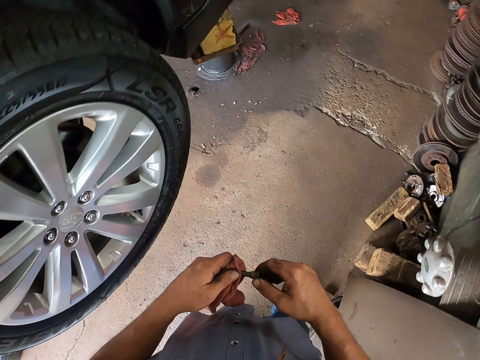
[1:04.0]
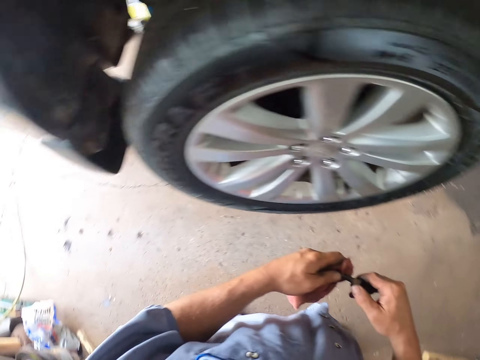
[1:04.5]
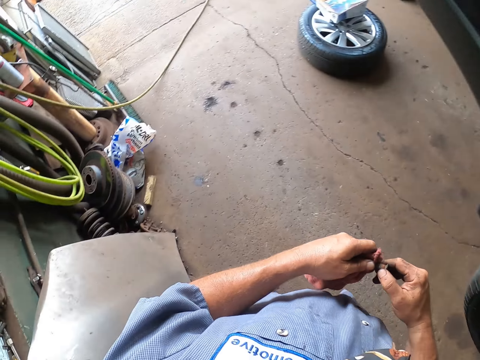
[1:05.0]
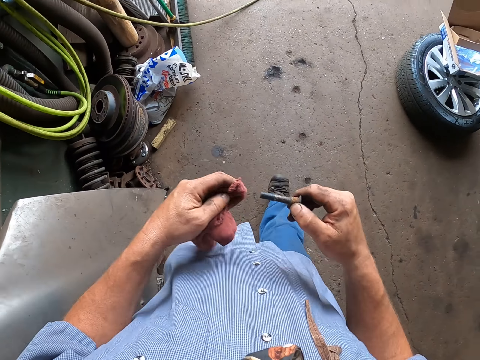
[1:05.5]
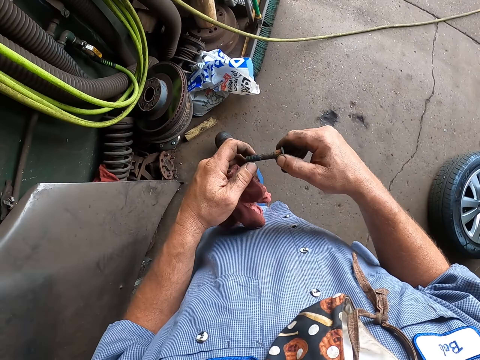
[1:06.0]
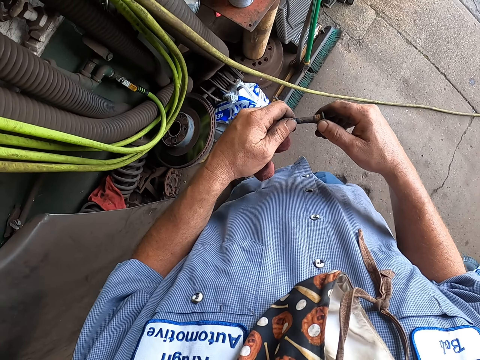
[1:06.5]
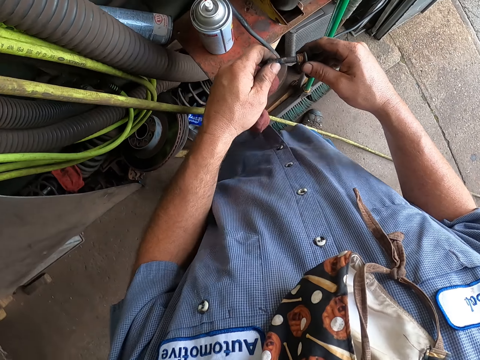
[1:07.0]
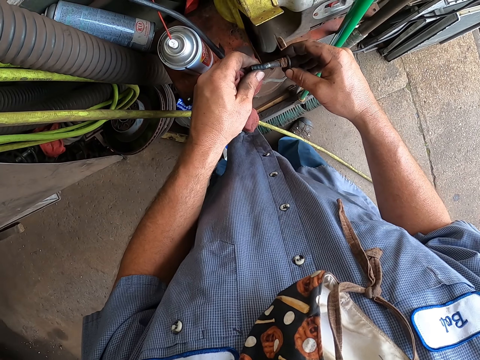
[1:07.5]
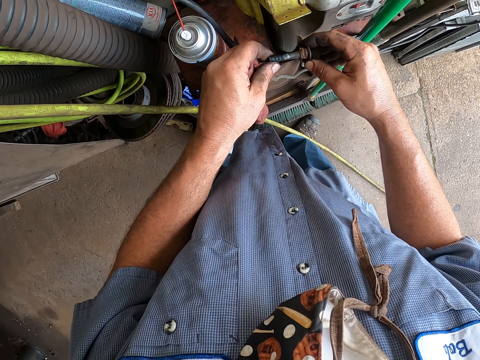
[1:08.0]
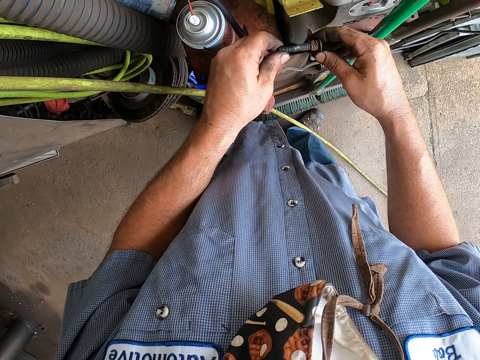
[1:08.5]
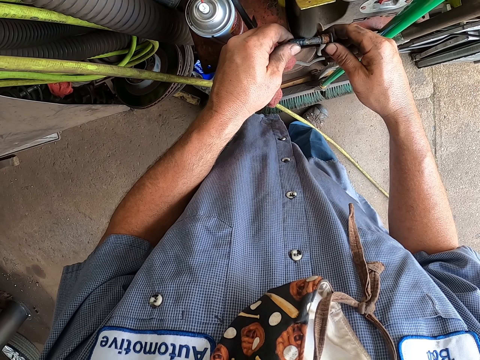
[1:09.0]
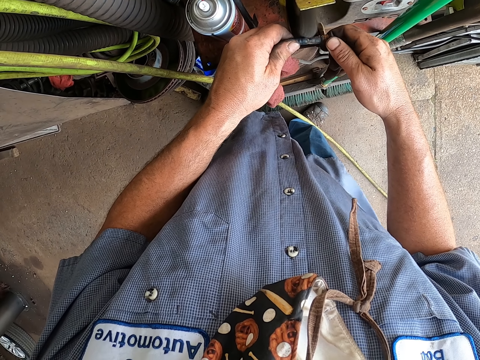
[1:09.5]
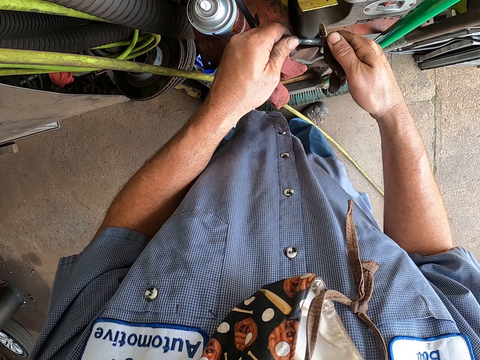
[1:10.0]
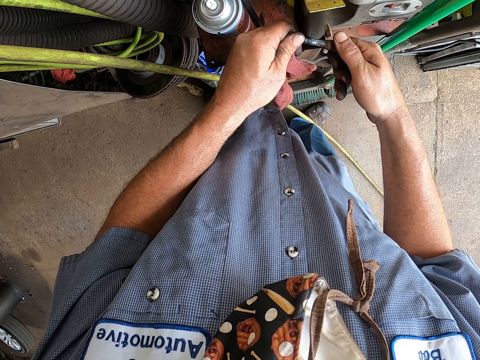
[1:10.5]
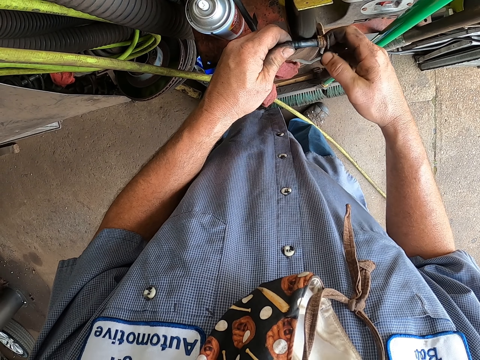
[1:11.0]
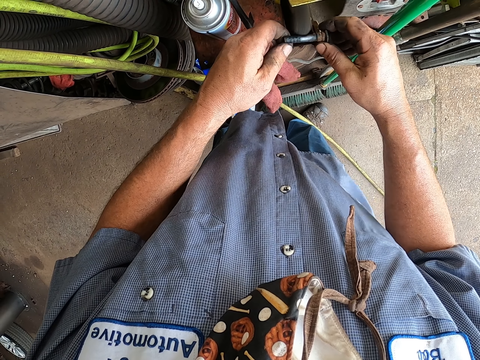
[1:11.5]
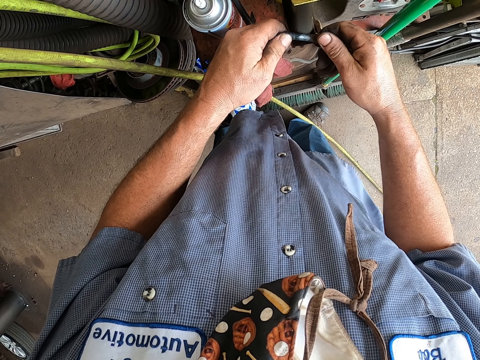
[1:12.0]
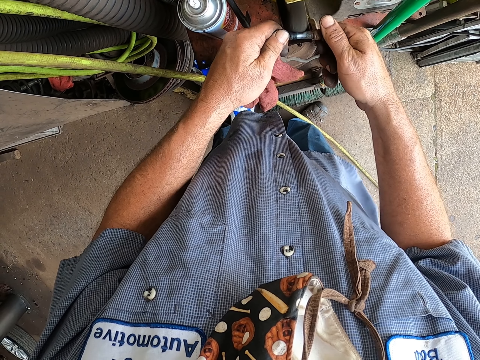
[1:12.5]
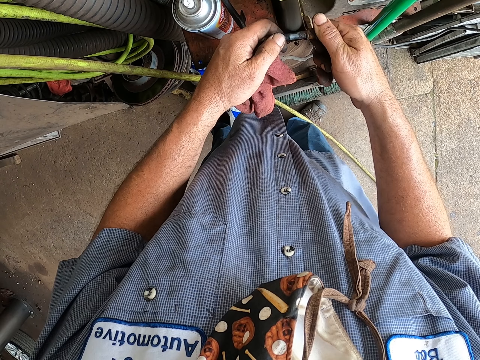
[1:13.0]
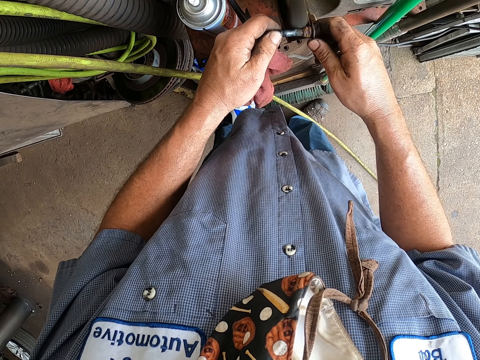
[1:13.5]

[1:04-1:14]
The camera wearer turns beside the vehicle. They walk in the garage. They grind a bolt. They clean off the caliper bushing.

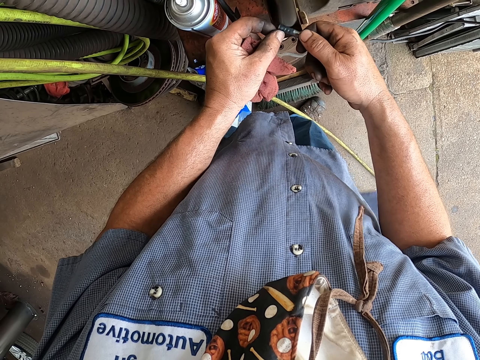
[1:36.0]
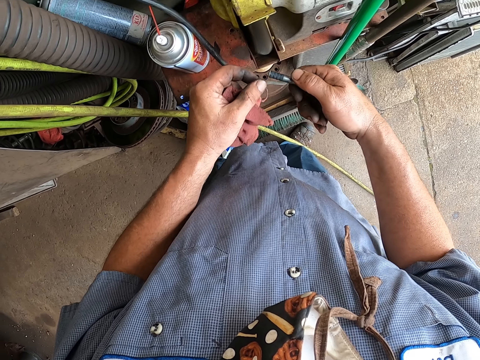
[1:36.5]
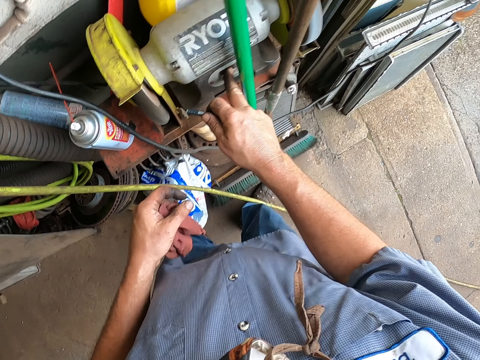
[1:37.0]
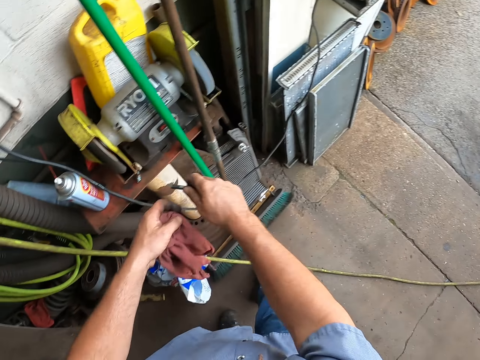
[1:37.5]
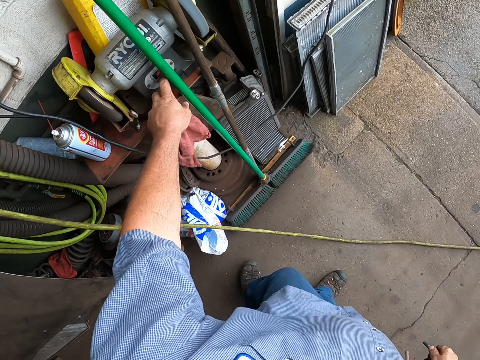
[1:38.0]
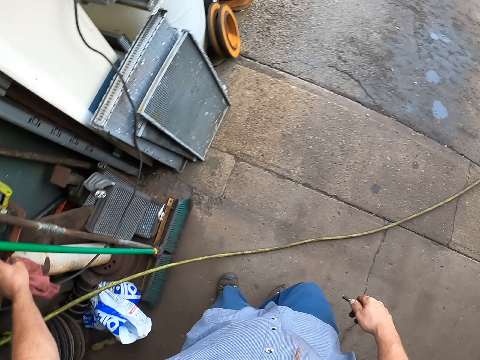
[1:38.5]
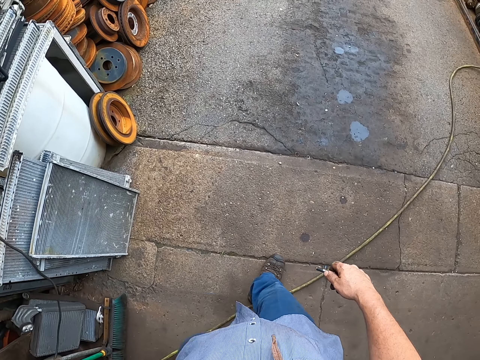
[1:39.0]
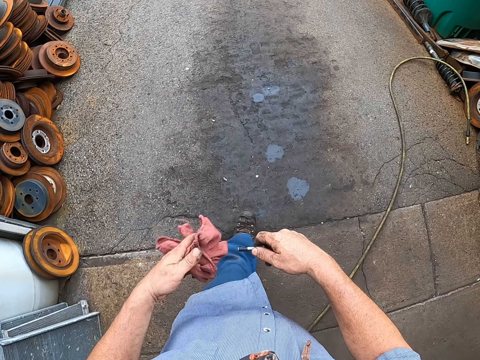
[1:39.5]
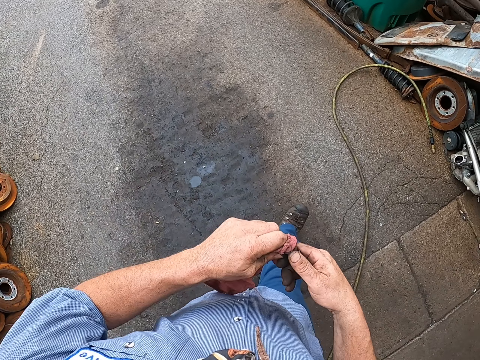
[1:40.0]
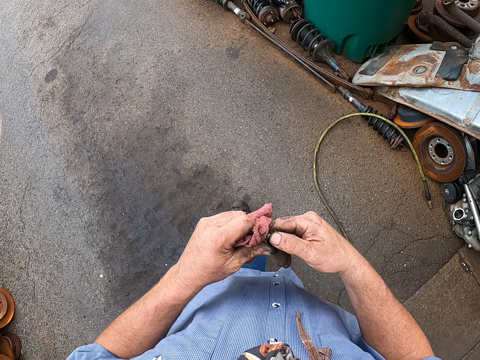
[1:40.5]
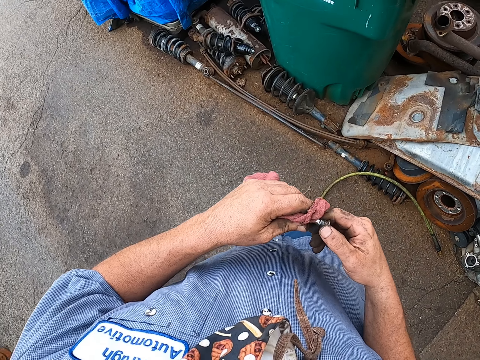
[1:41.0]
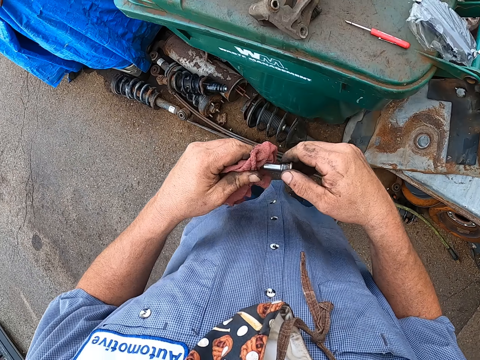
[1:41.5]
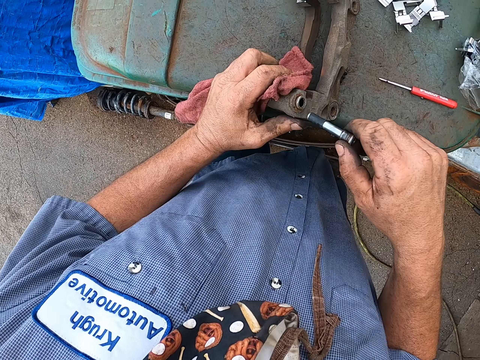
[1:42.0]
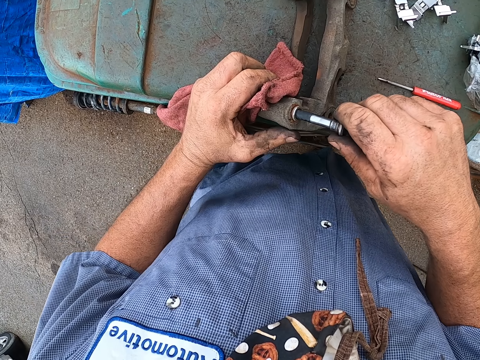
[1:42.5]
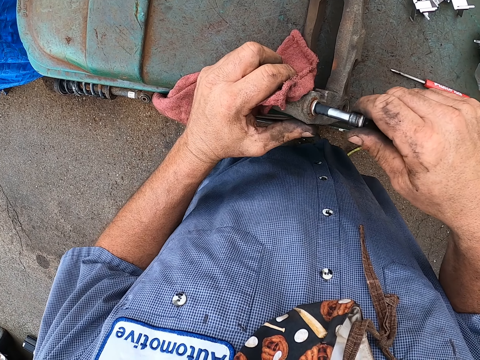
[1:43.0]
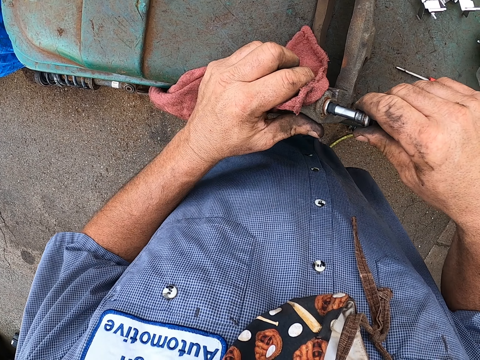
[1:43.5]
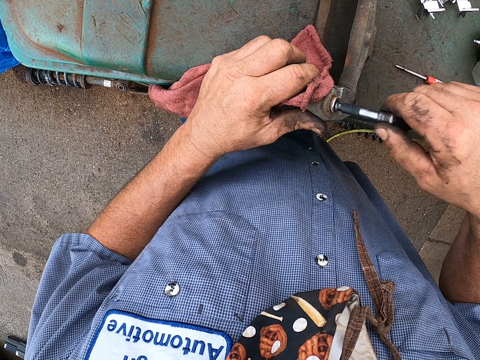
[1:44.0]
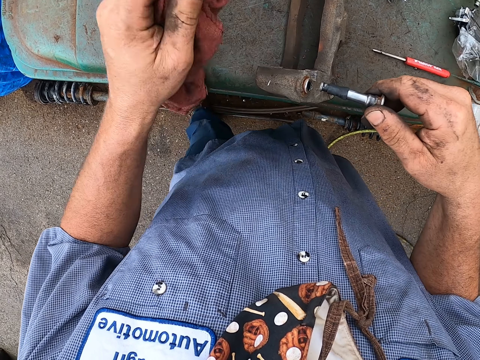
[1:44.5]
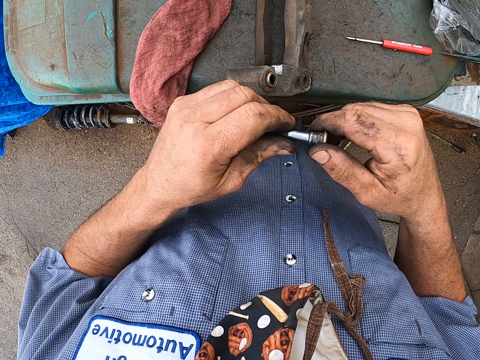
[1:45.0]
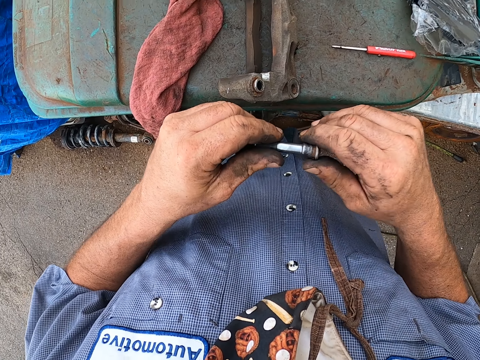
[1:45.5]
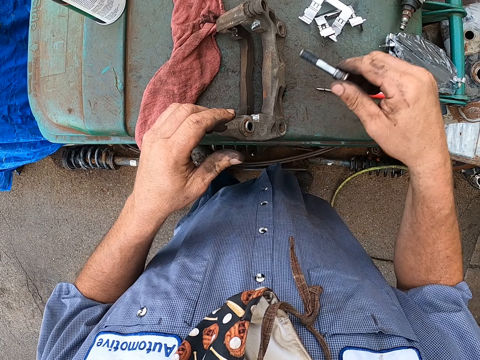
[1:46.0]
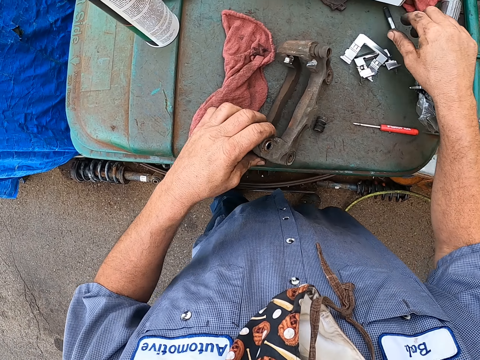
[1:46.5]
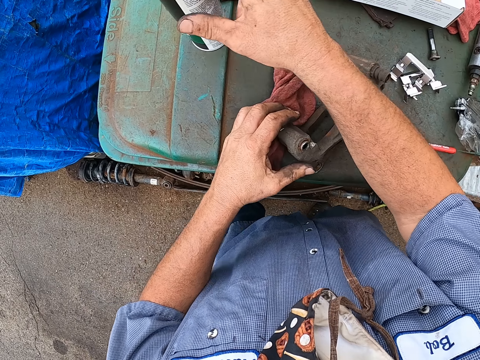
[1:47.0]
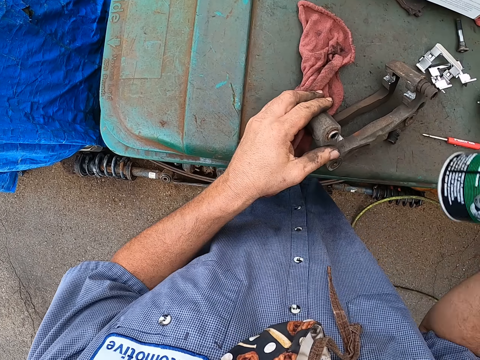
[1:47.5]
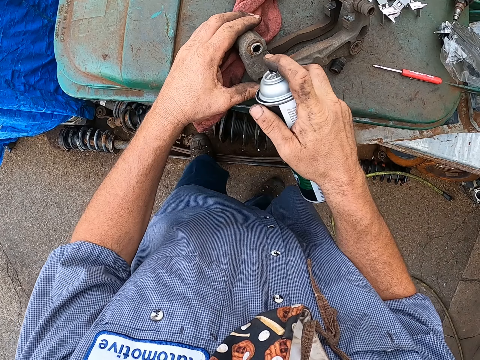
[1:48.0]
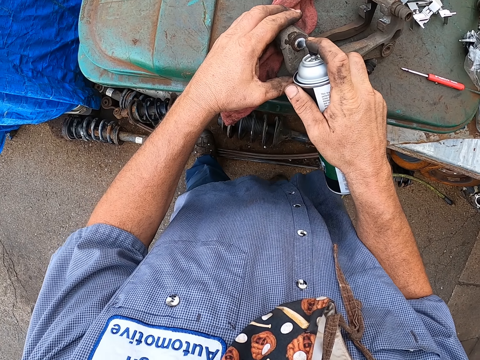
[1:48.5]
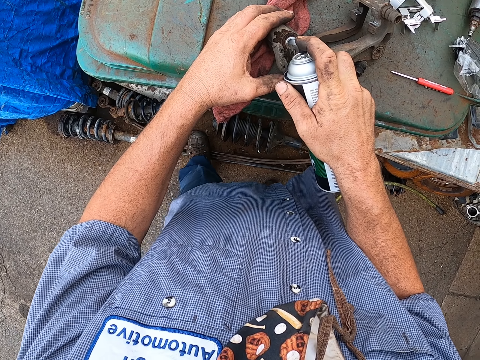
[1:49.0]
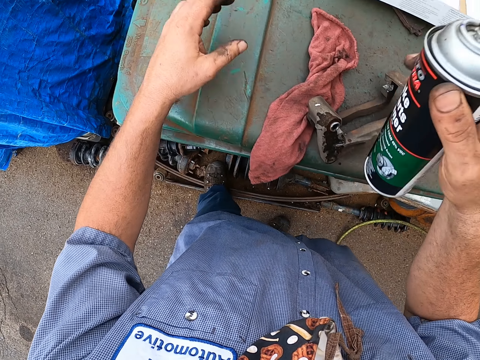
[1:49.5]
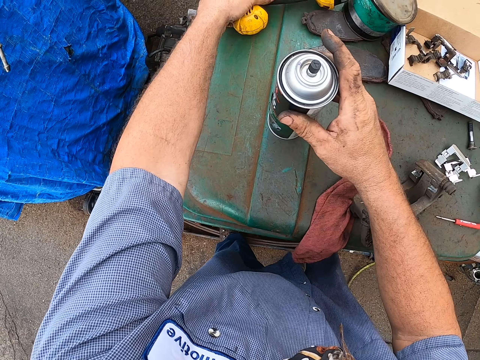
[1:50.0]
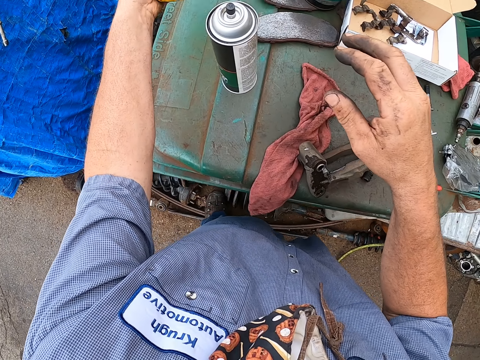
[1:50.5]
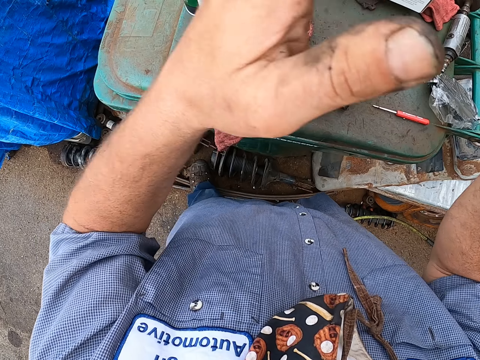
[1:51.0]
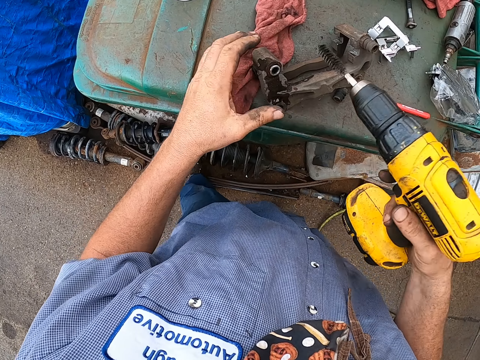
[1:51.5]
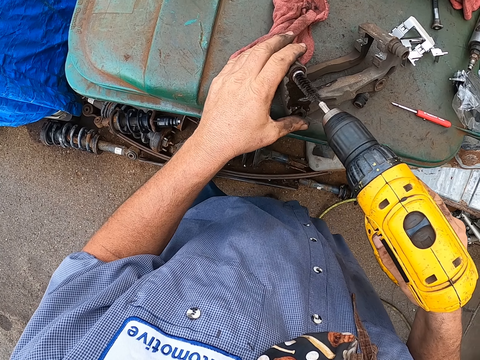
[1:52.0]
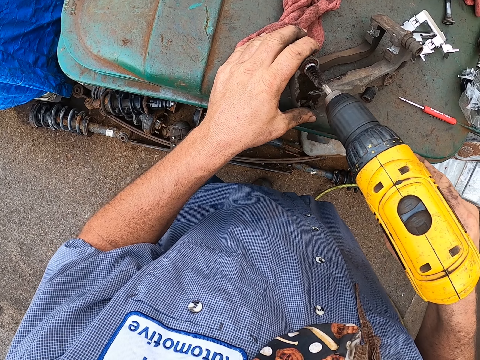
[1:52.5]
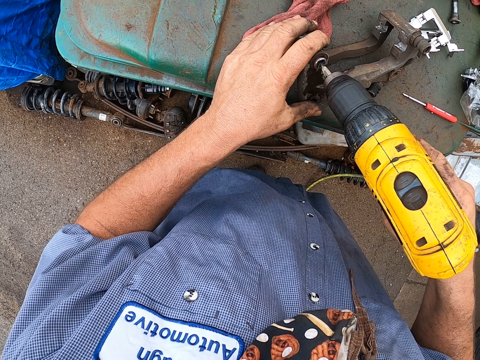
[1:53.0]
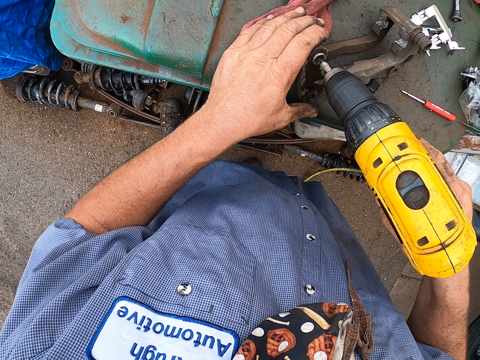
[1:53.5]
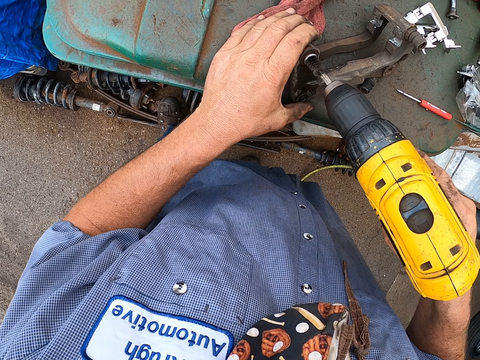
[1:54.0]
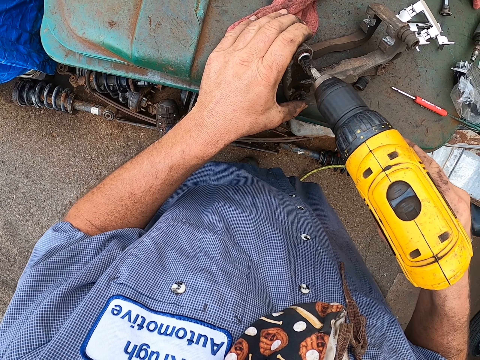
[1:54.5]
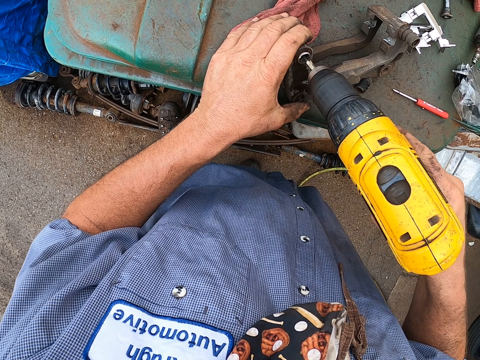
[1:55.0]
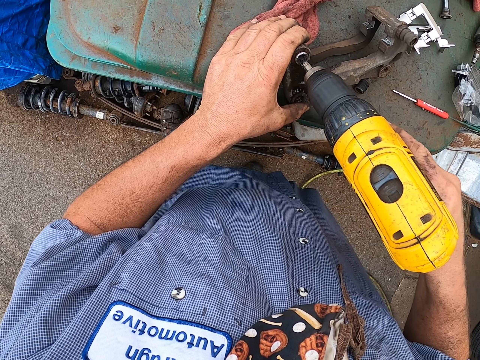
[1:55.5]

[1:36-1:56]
The camera wearer puts the machine off. They walk in the garage. They press the button. They wipe the caliper bushing with a piece of cloth or fabric. They hold the brake pad with the fabric. They connect the caliper bushing with the brake caliper. They put the fabric on the dustbin. They turn the bolt in the hands. They put the bolt on the dustbin or table. They move the brake pad on the dustbin. They take a lubricant can from the table. They spray the brake pad. They put the lubricant can on the dustbin. They pick up a hand drill machine from the table. They take the drill from the left hand. They drill the brake pad. They clean the brake caliper using the hand drilling machine.
